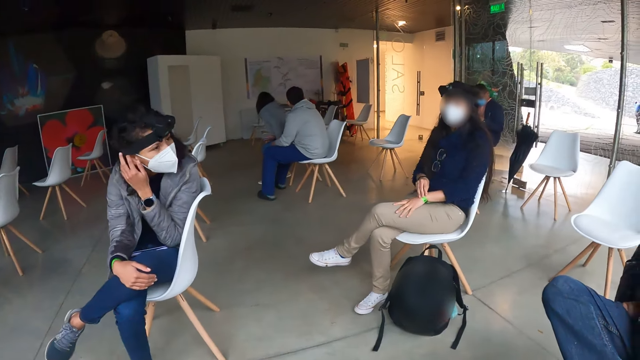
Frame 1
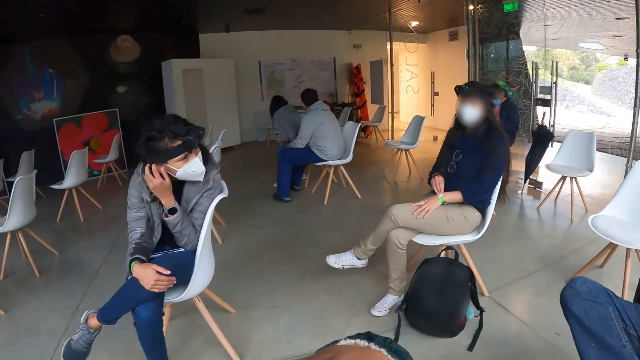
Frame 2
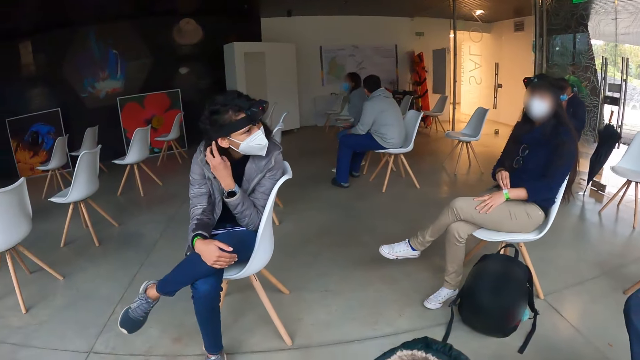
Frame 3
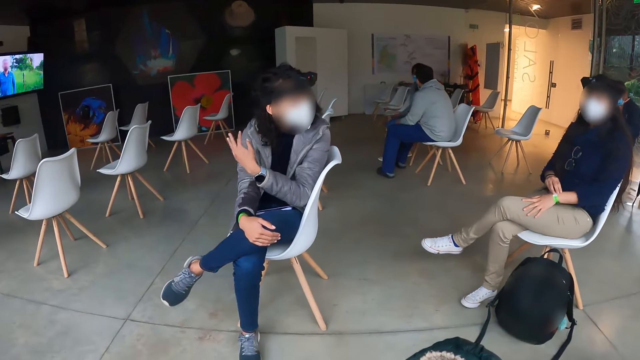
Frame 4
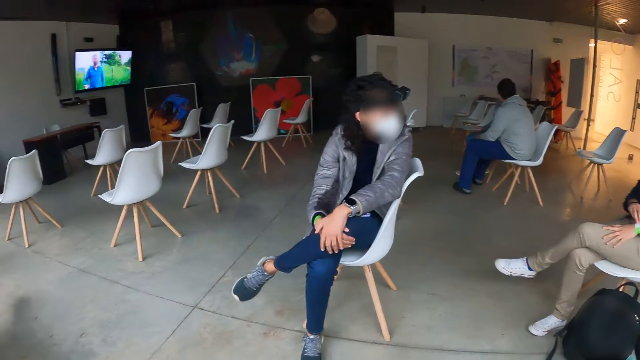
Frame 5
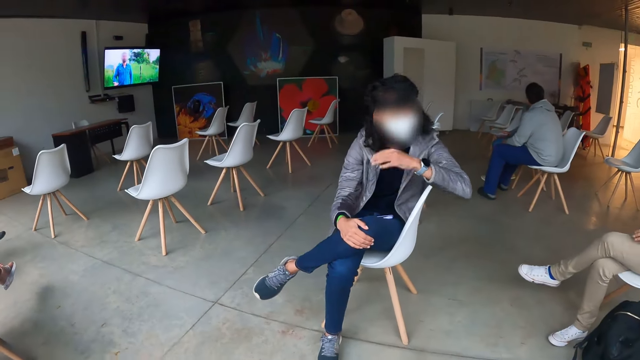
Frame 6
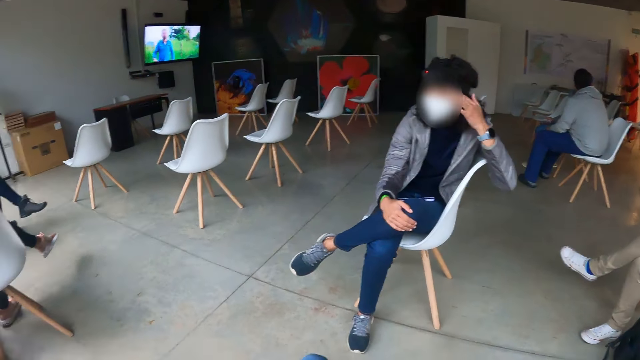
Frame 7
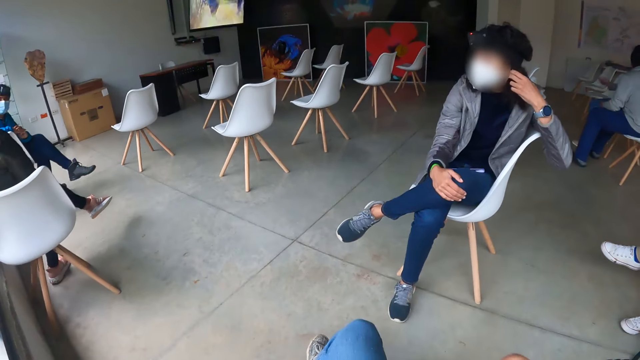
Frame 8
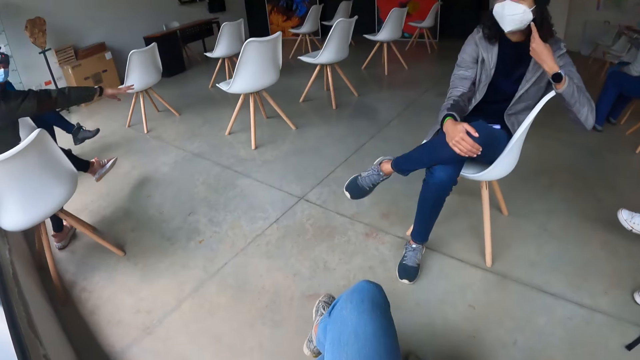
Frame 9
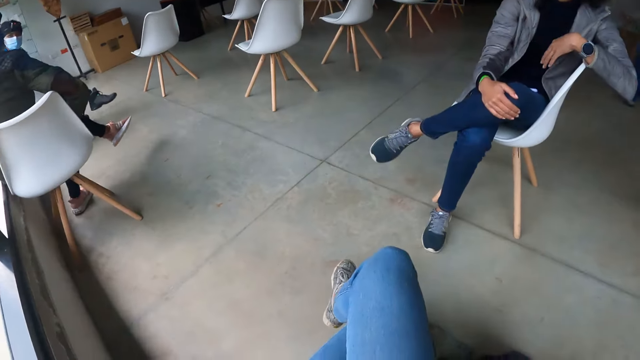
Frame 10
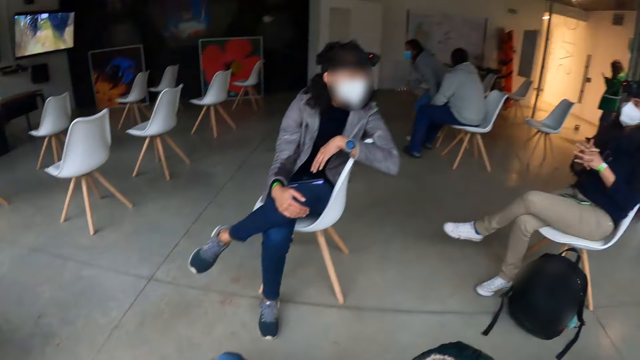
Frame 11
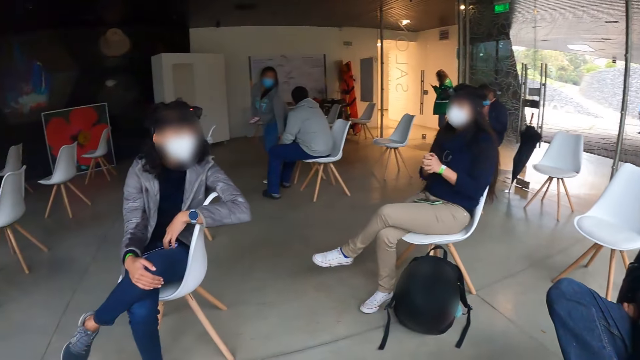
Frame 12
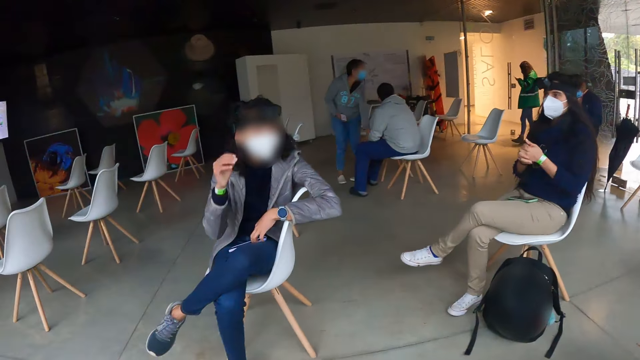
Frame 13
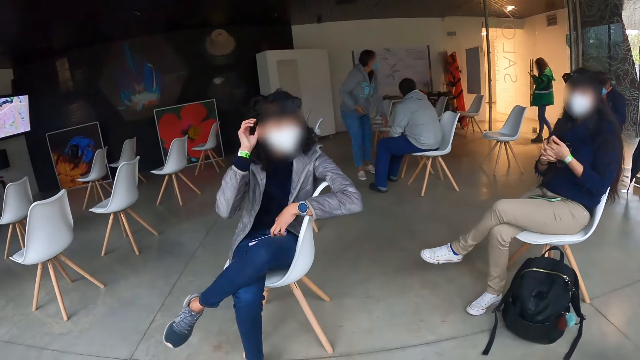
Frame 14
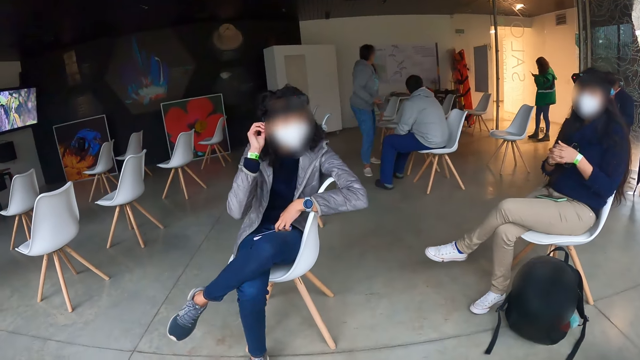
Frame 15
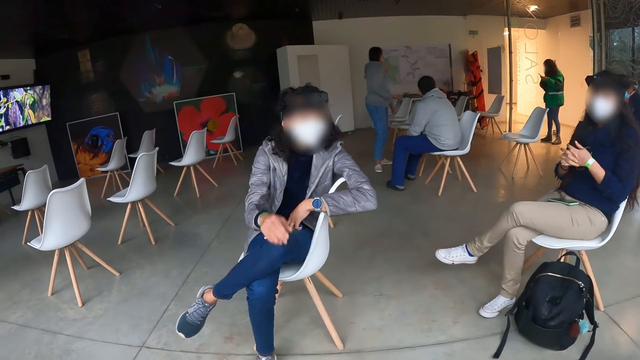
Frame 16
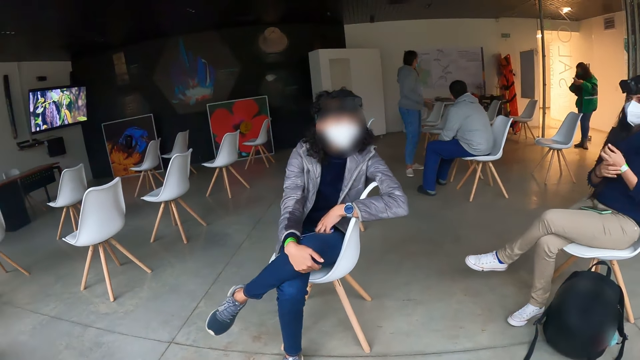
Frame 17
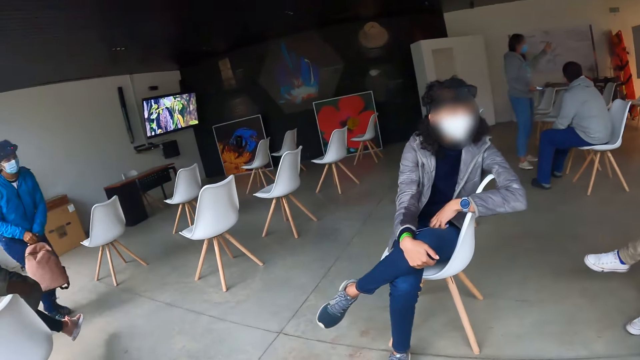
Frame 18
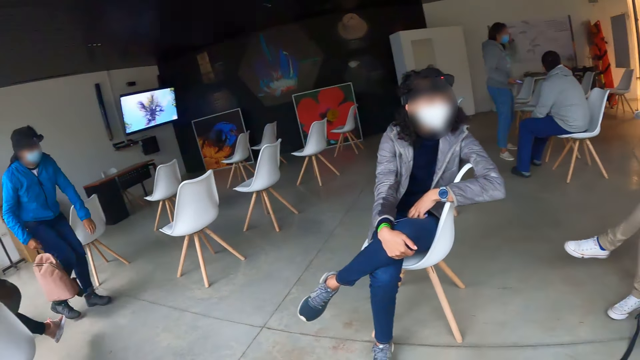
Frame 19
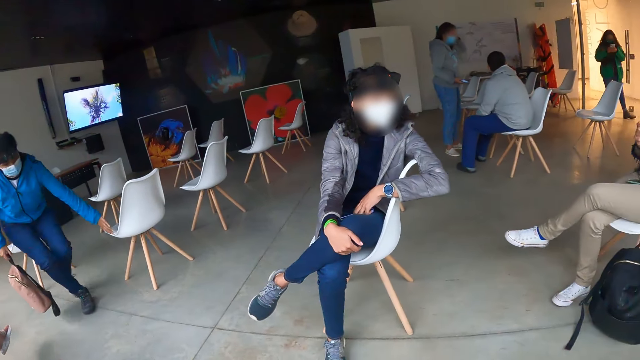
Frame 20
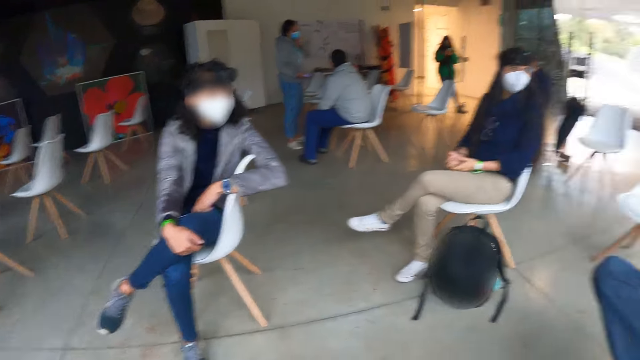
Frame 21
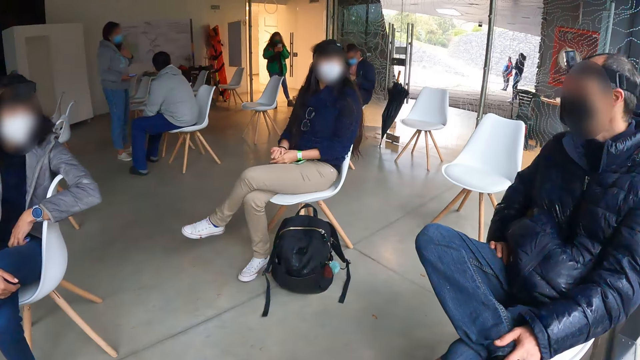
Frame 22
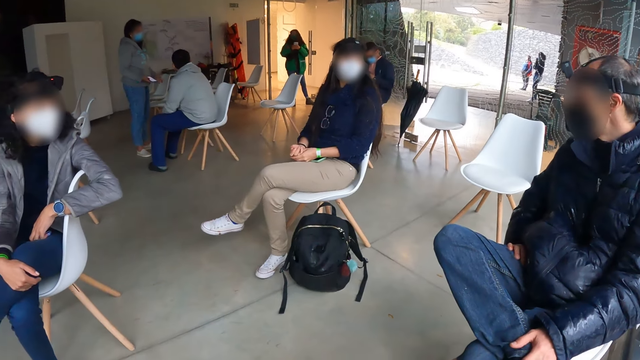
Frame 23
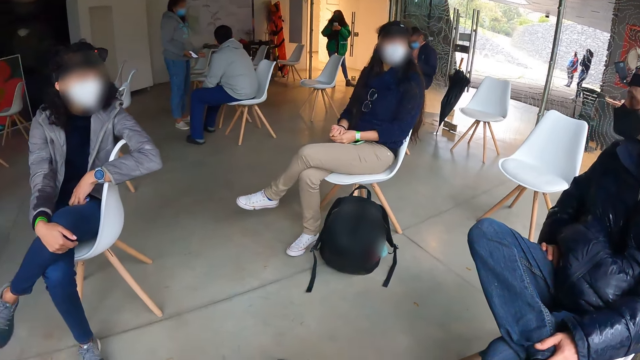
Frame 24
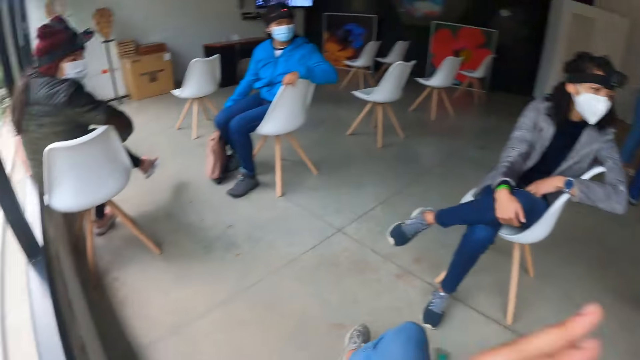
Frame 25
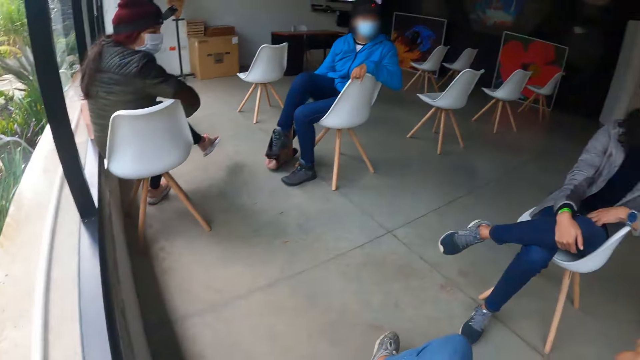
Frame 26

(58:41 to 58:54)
A person interacts with another person. A woman gets up from a seat and holds a phone in her right hand. Another woman raises her right hand to her right ear and lowers her left hand from her right ear. A woman communicates with a man. A third woman holds a bag in both hands. The first person walks around. The third woman touches a chair with her left hand. The camera wearer looks around.

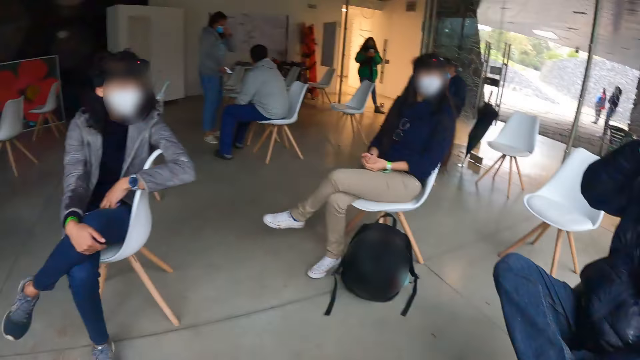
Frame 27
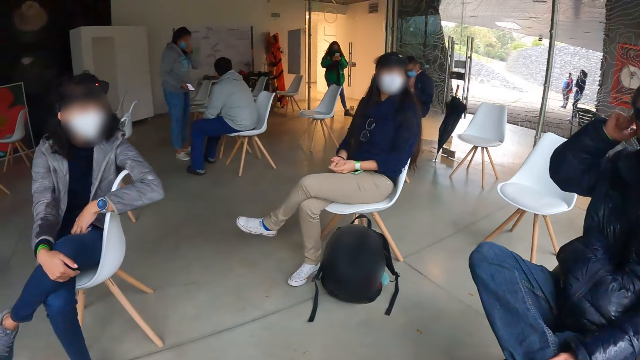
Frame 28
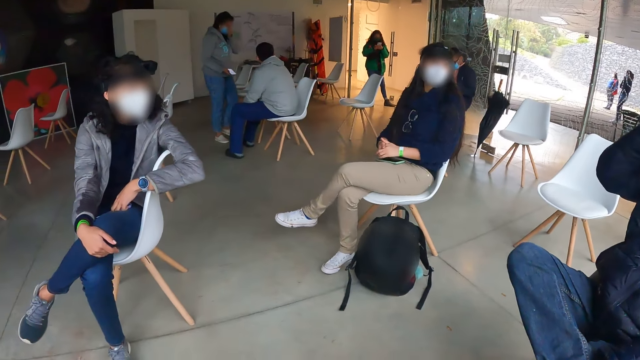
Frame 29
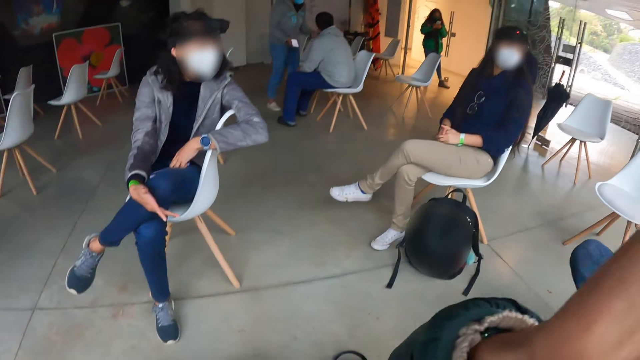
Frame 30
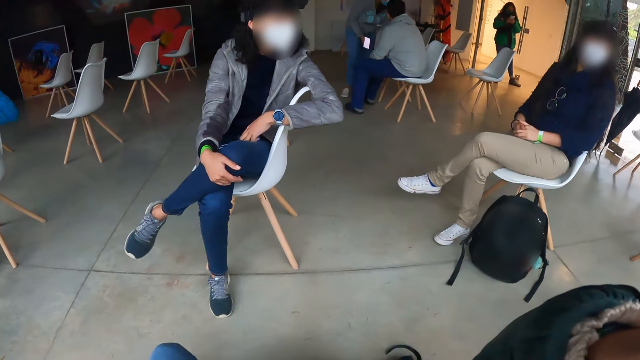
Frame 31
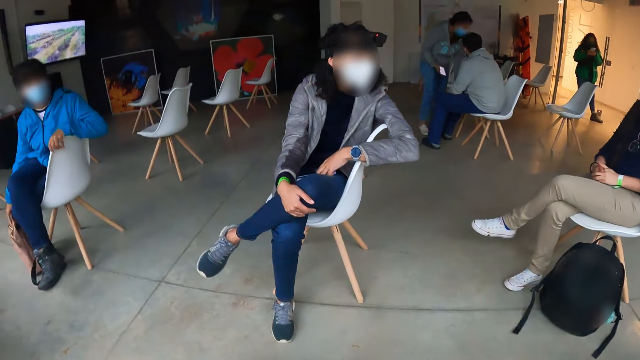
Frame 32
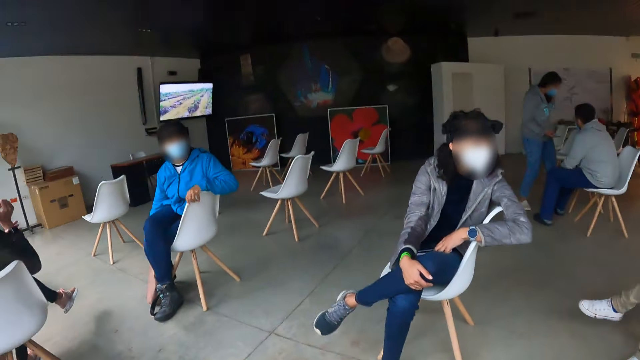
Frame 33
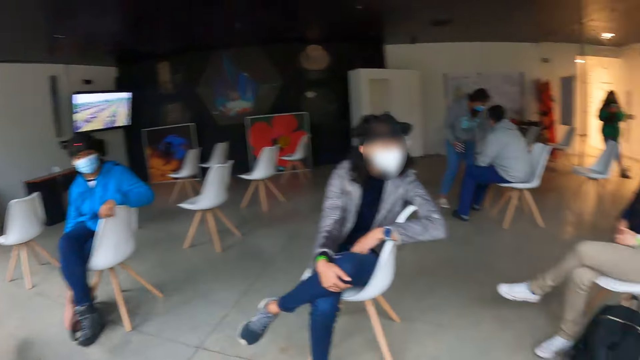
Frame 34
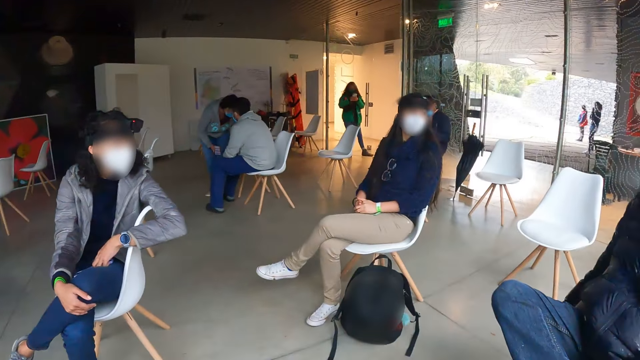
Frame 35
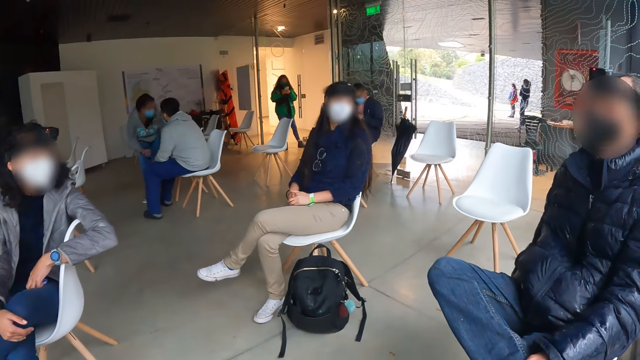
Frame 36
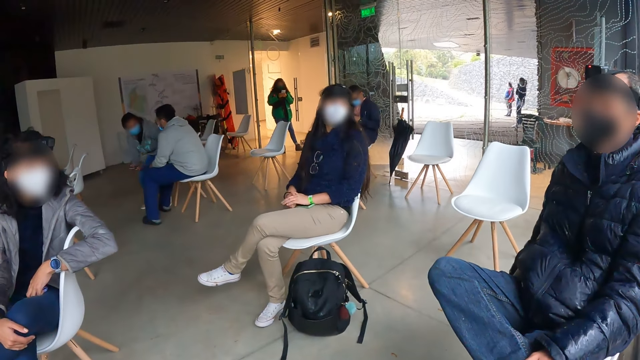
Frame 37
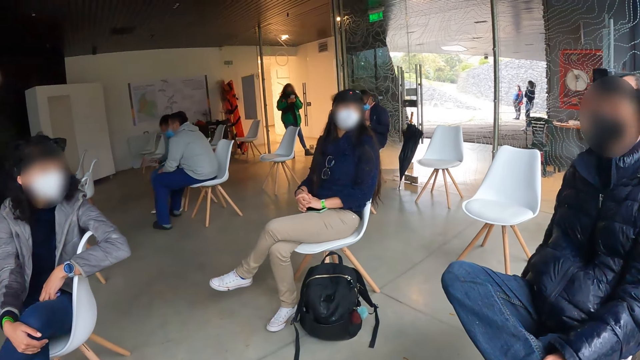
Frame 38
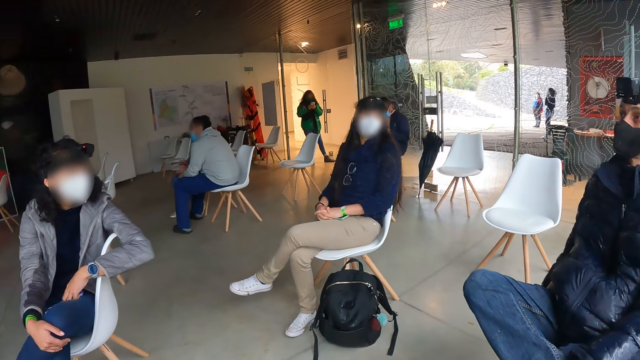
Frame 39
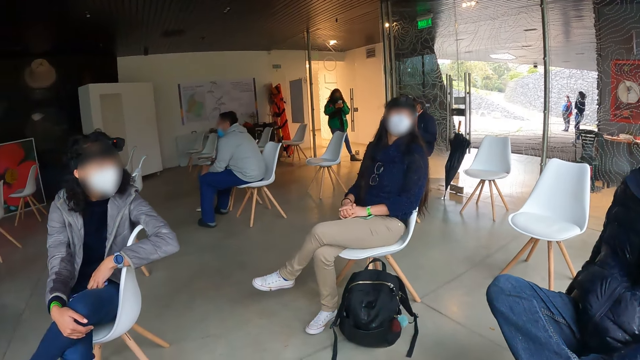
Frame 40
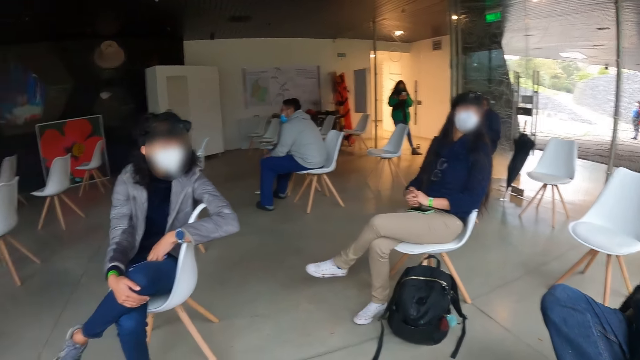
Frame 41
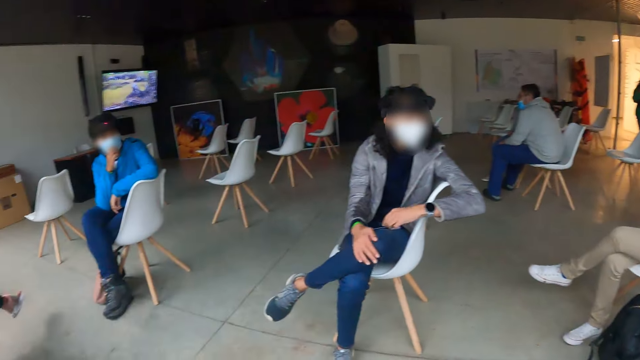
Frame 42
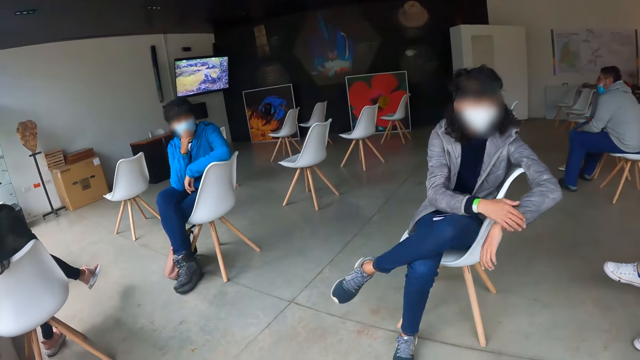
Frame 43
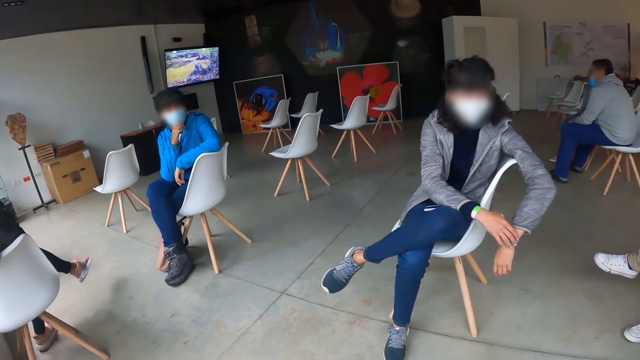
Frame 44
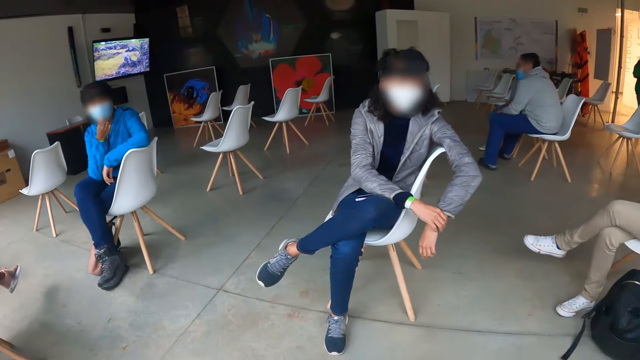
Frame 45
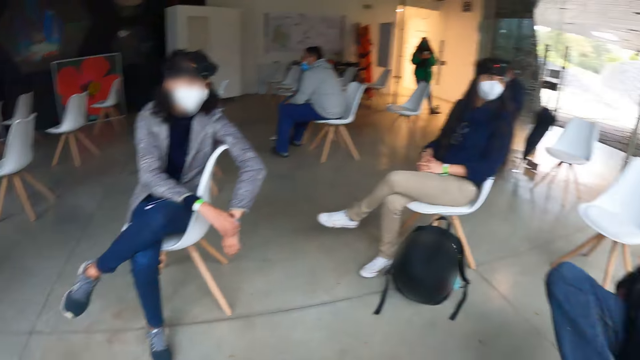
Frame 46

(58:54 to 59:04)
The camera wearer raises his right hand to his face. He does something. A woman sits on the chair. Another woman places her right hand on the wrist watch on her left hand.
